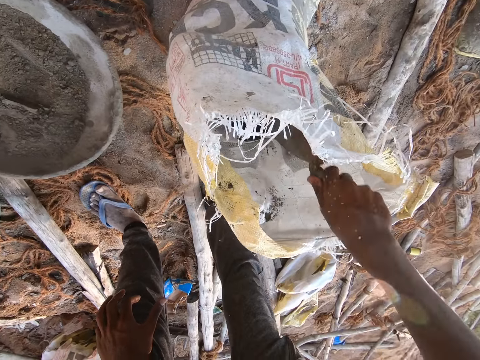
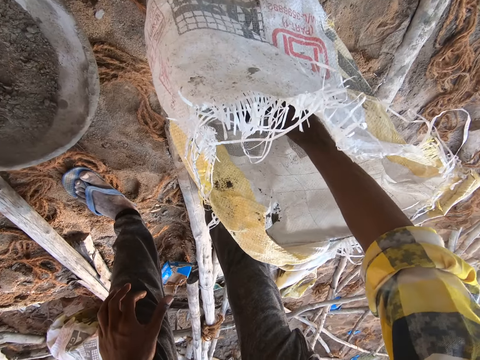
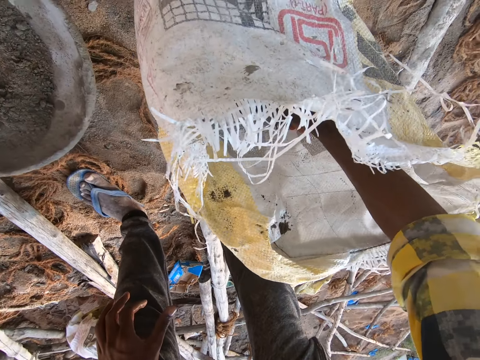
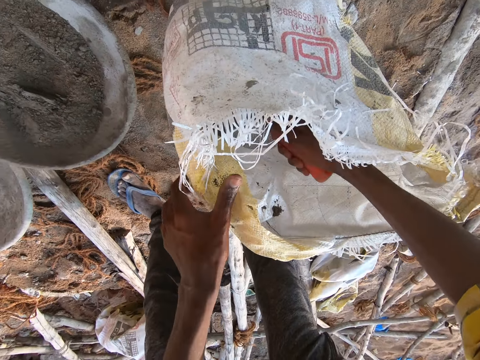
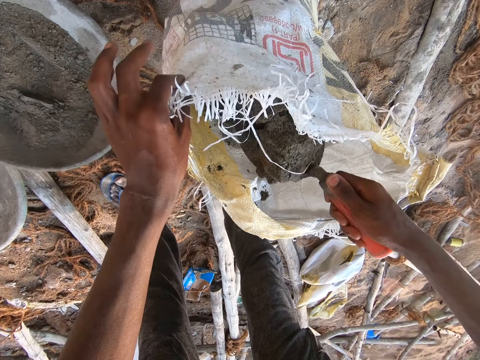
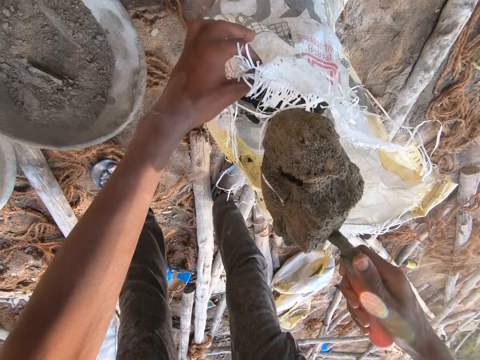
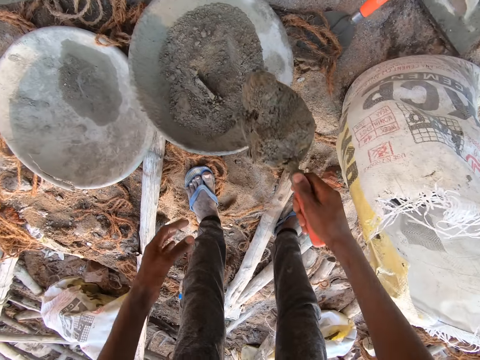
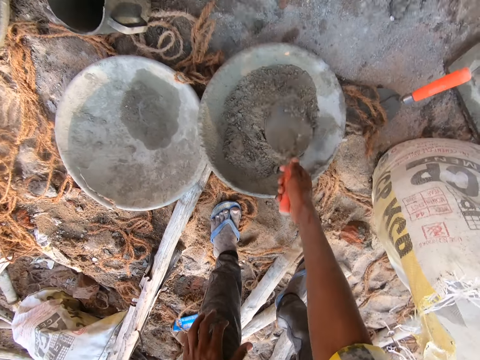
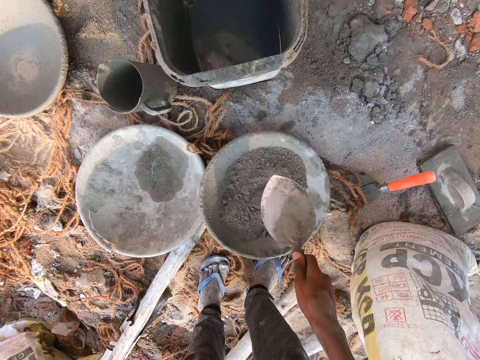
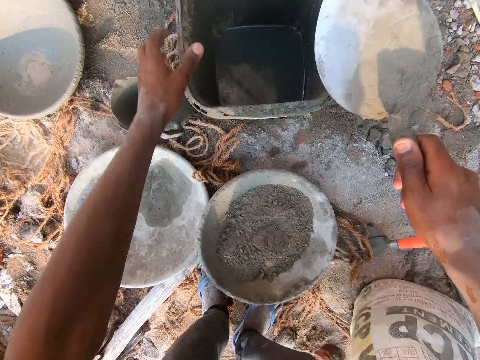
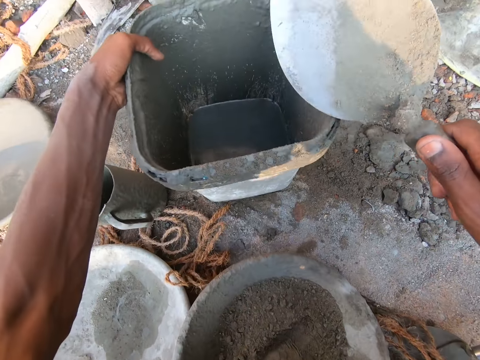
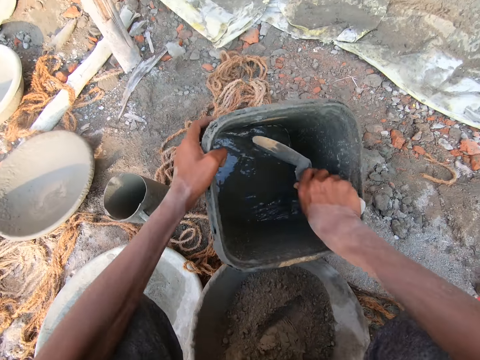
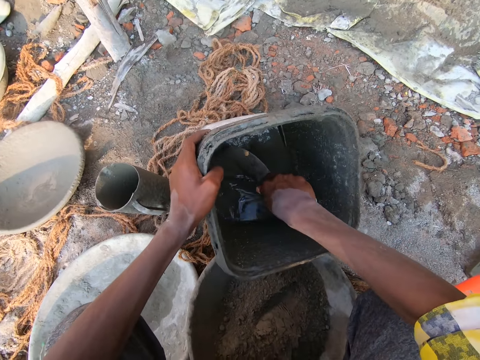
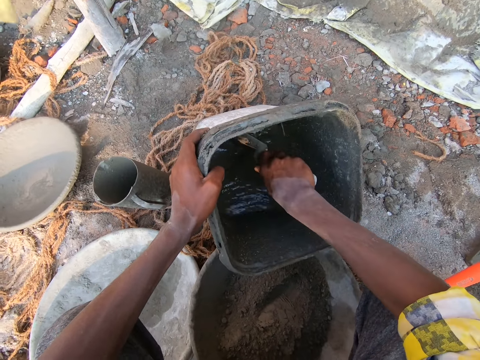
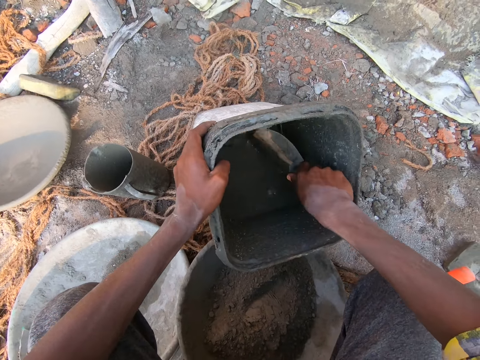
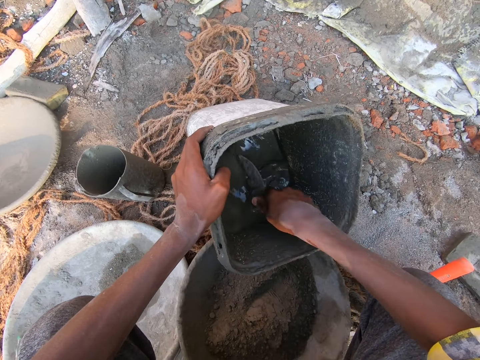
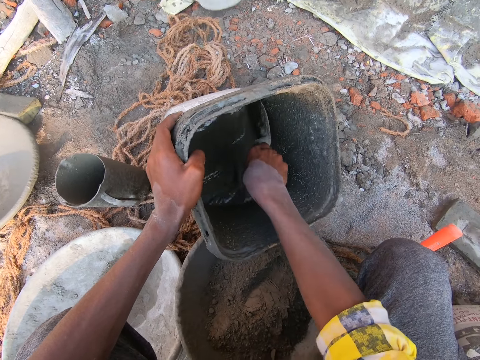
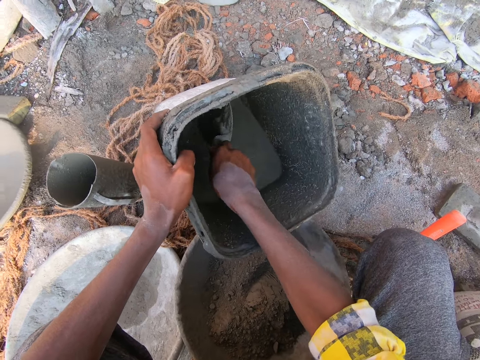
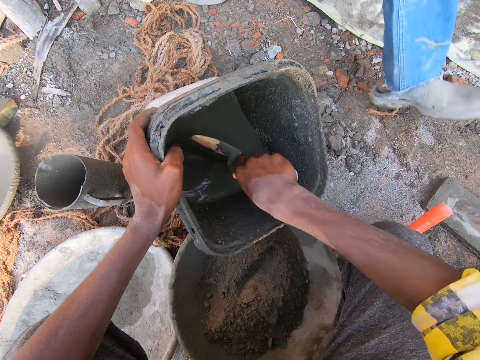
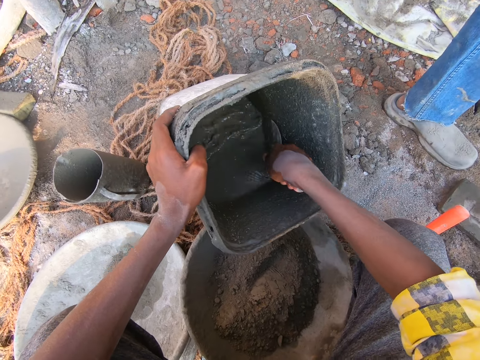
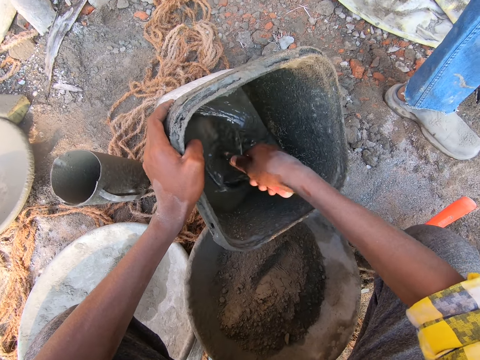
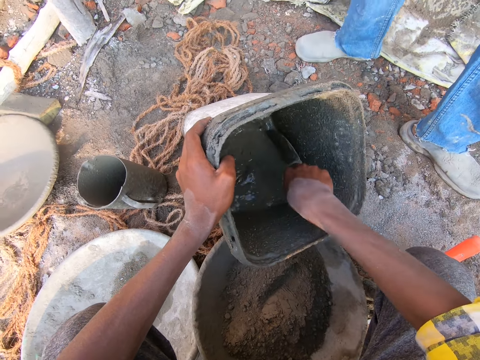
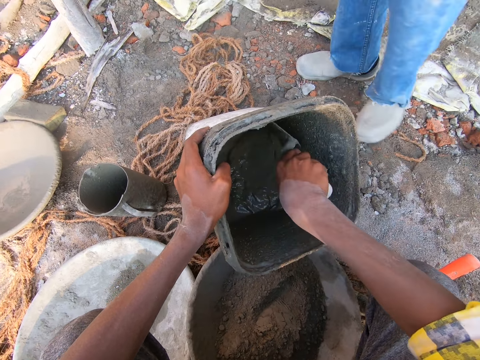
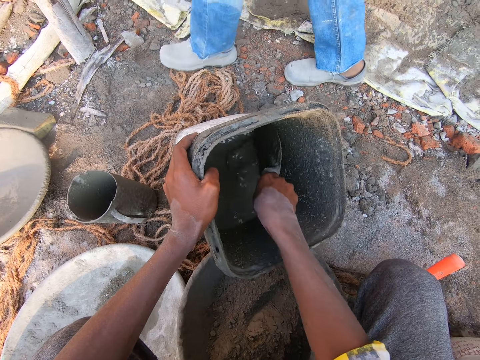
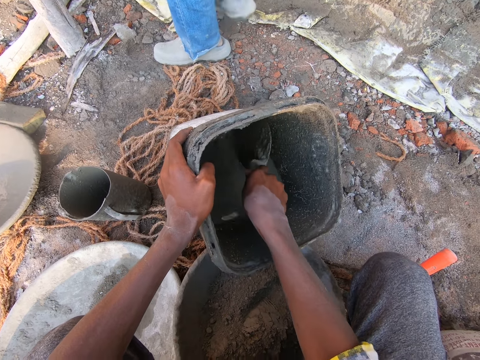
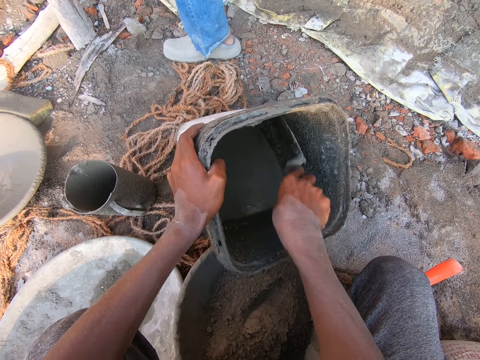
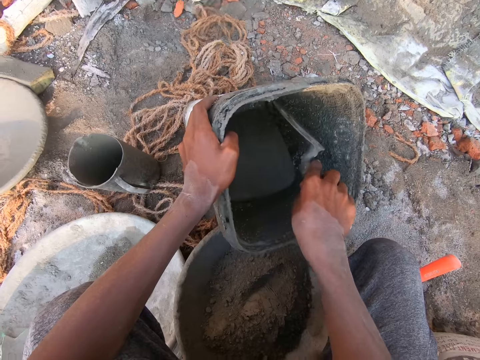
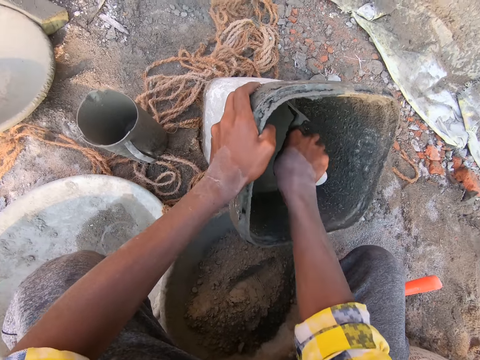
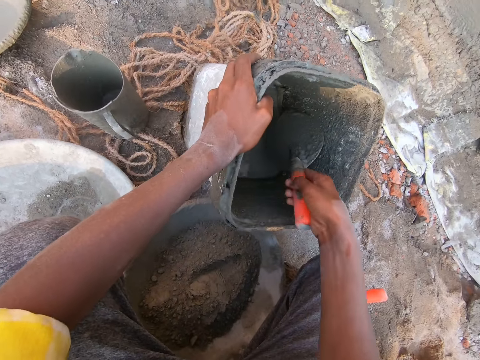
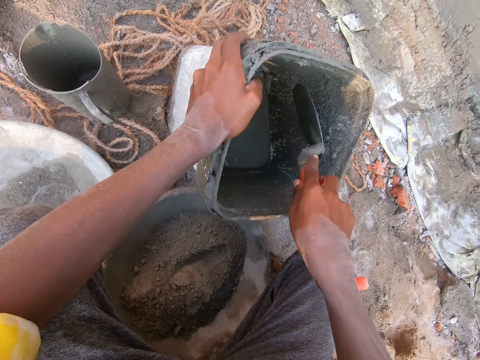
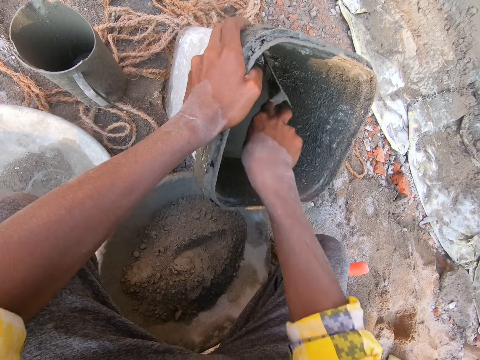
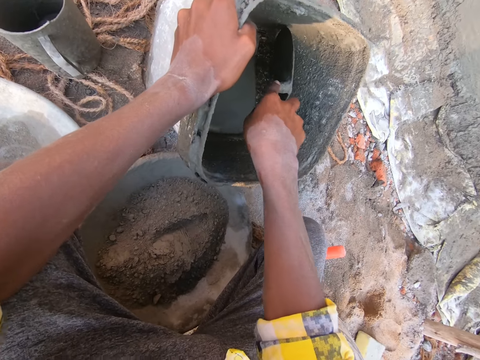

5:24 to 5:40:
The camera wearer scoops cement from the sack with the hand trowel in his right hand. He pours cement in the pan with the hand trowel in his right hand. He lifts a bin or bucket of concrete with his left hand. He turns the bucket. A man stands close to the camera wearer. The camera wearer mixes concrete in the bin of concrete with the hand trowel in his right hand. The man walks around, picks a trowel on the ground, and walks around. The camera wearer scrubs mortar in the bucket with the trowel.

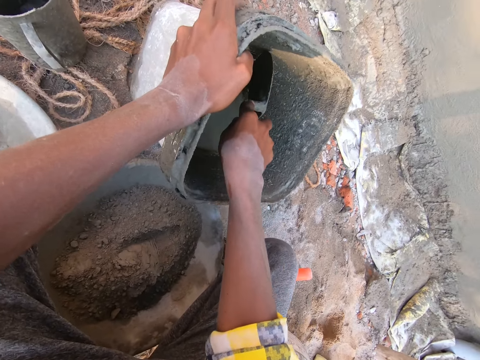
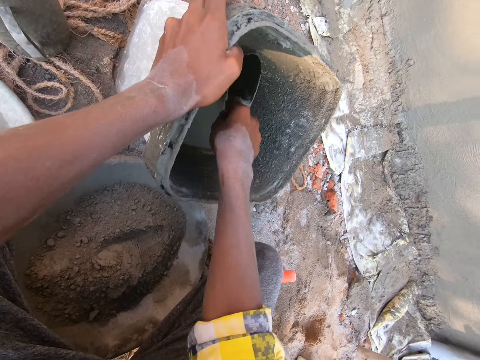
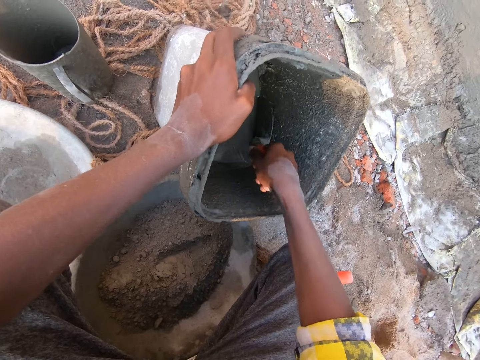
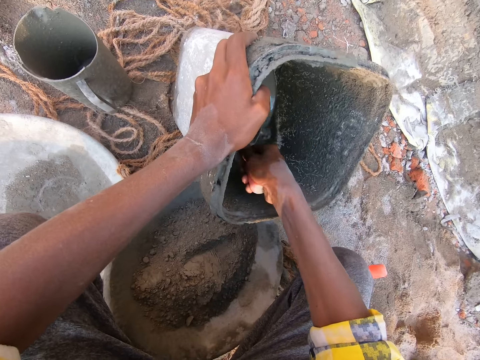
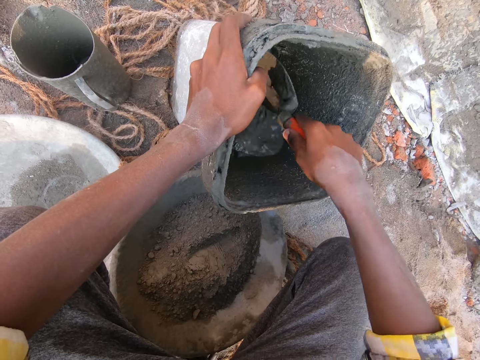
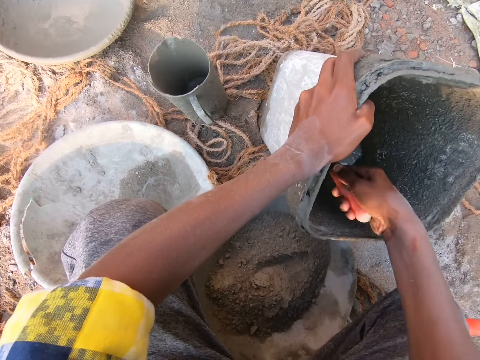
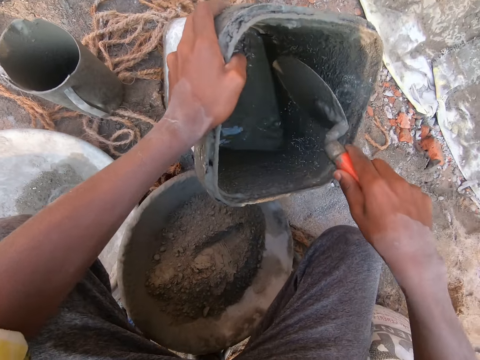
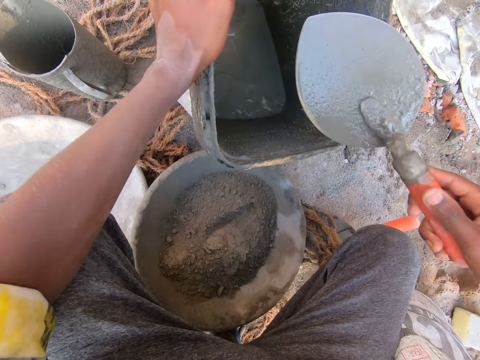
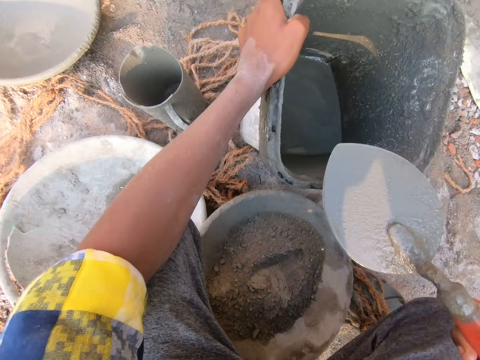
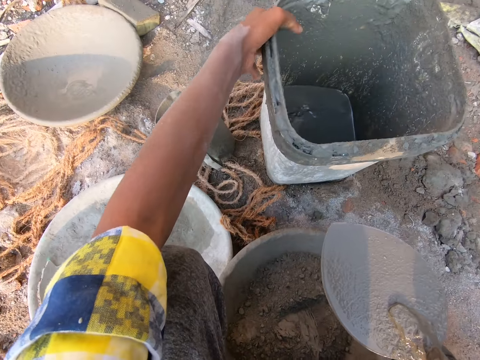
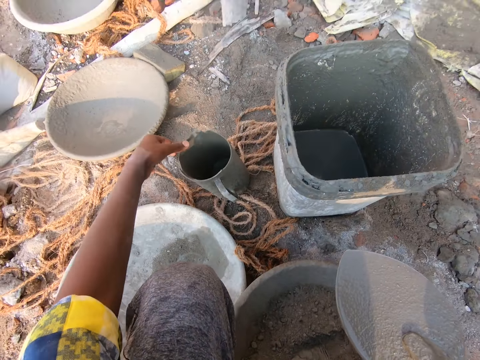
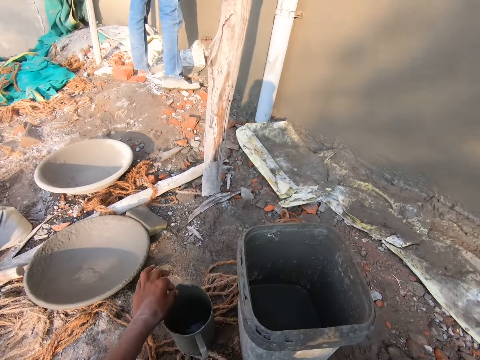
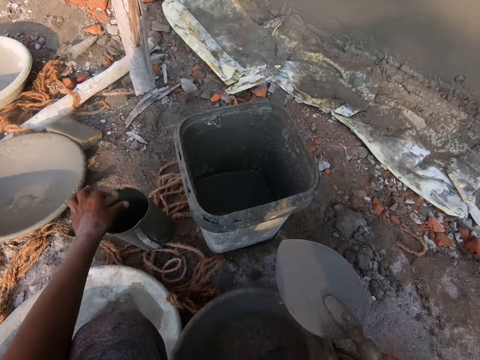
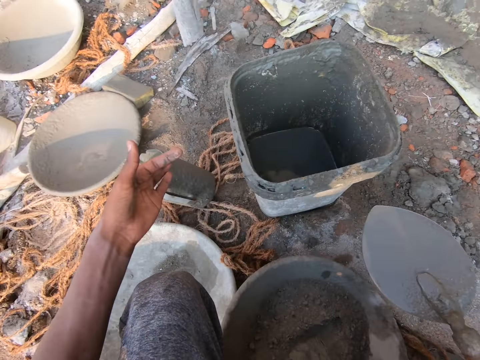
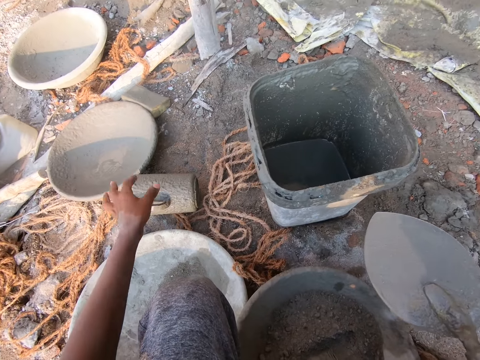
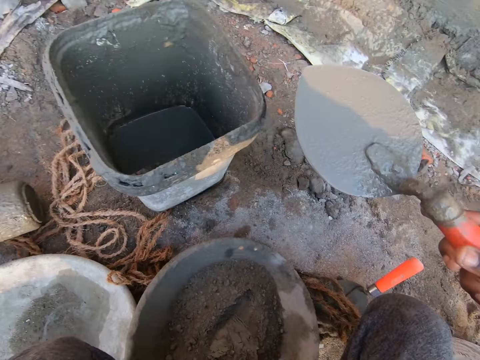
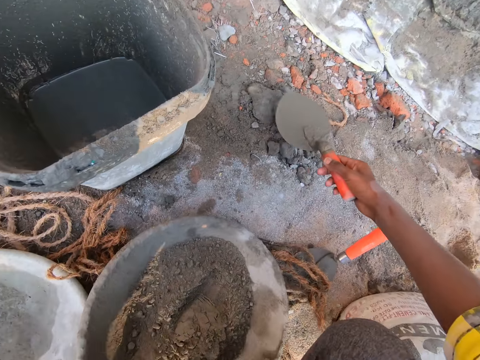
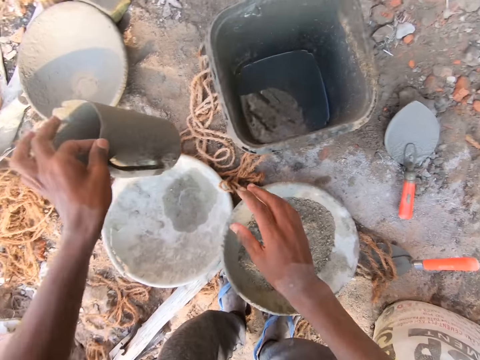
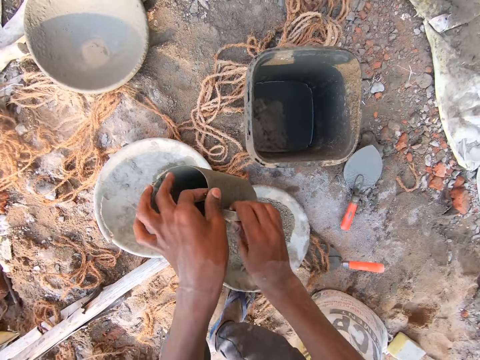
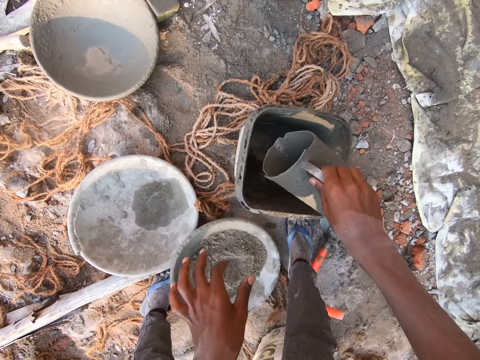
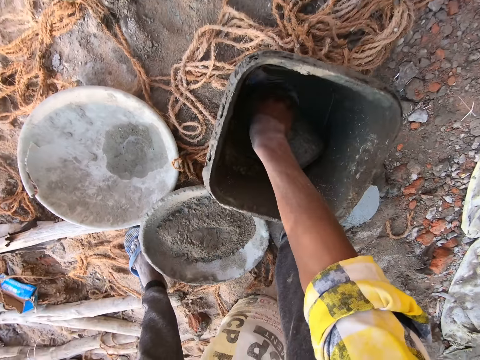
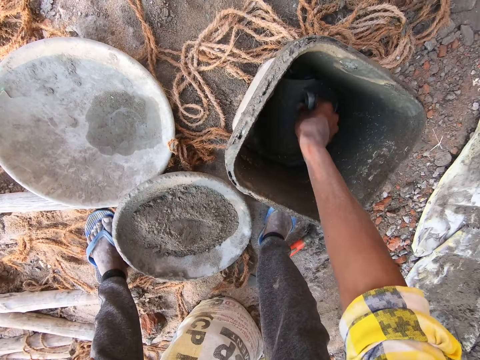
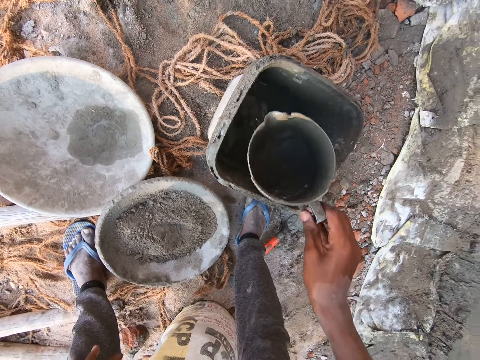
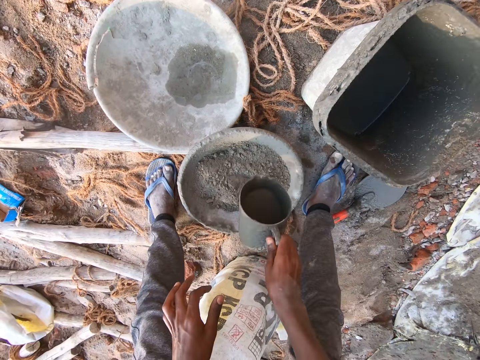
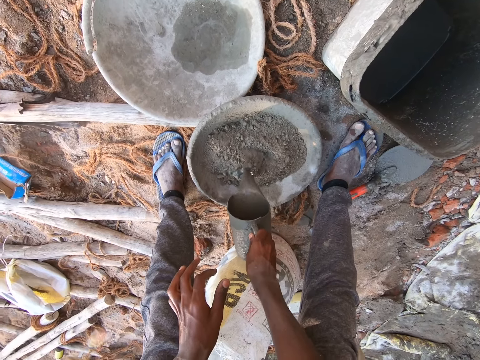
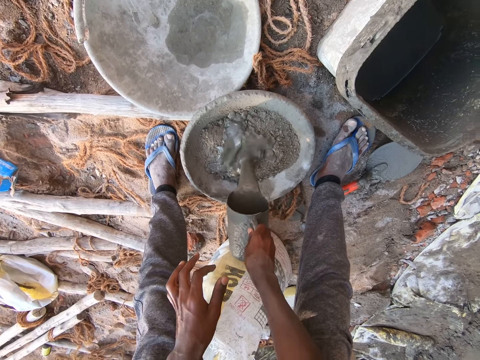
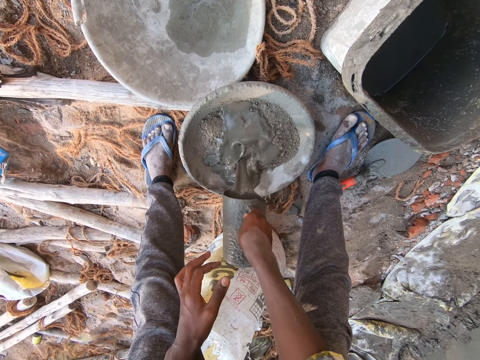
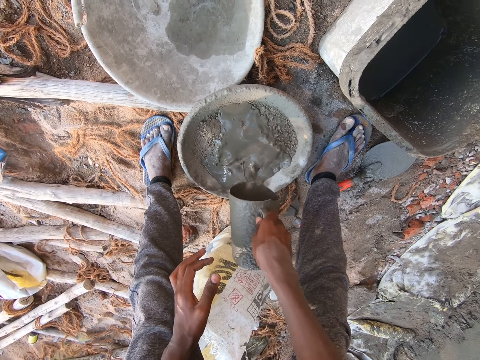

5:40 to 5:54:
The camera wearer stirs mortar in a bucket with a trowel. He shakes the trowel. He turns the bucket. He moves a jug. He touches the cup on the ground with his left hand. A man stands close to a wall. The camera wearer looks around. He drops the hand trowel in his right hand on the ground. He picks the jug. He passes the cup from his left hand to his right hand. He picks the jug with the other hand. He scoops concrete from the bin of concrete with the cup in his right hand. He pours concrete from the cup into the pan of cement with his right hand.
